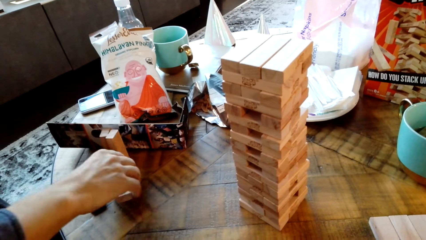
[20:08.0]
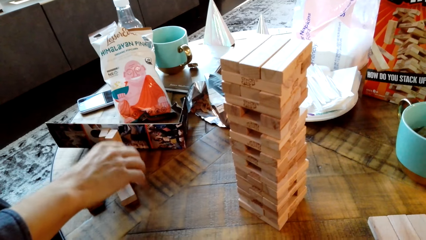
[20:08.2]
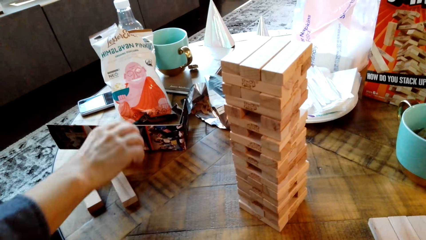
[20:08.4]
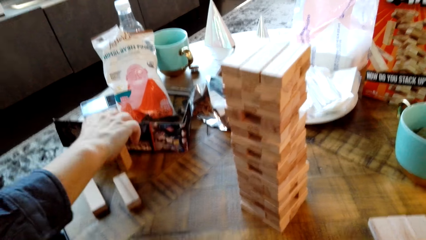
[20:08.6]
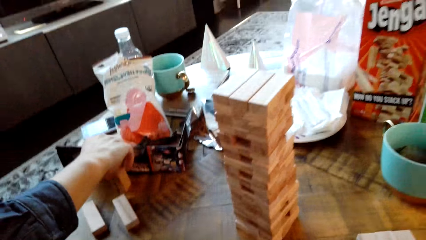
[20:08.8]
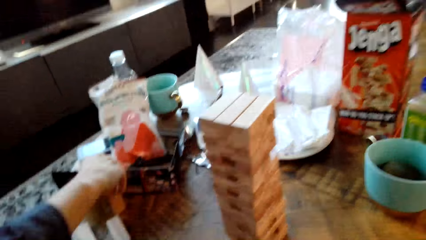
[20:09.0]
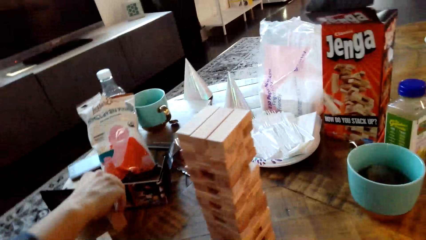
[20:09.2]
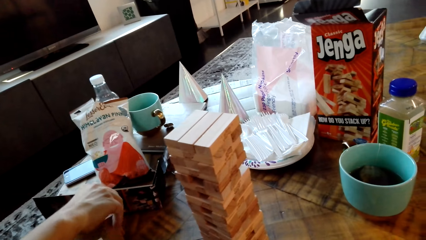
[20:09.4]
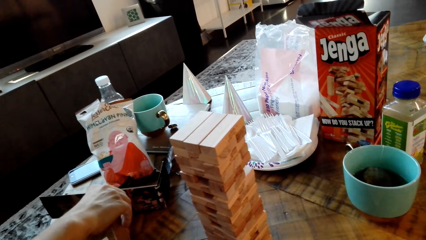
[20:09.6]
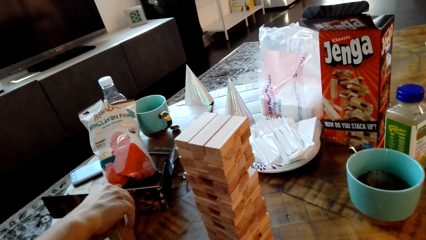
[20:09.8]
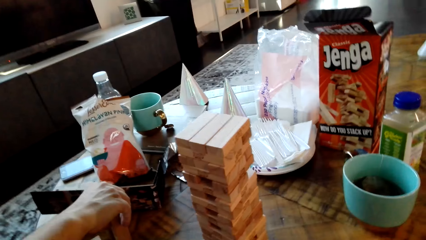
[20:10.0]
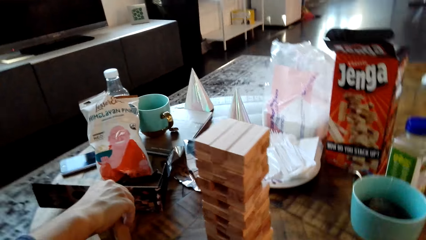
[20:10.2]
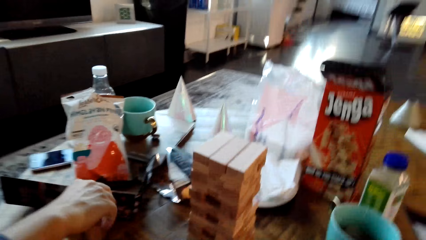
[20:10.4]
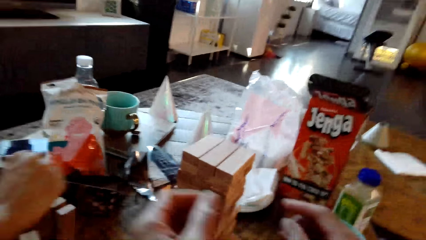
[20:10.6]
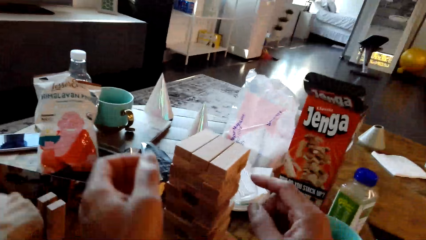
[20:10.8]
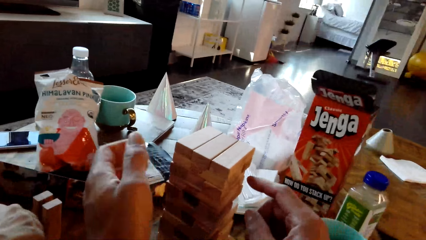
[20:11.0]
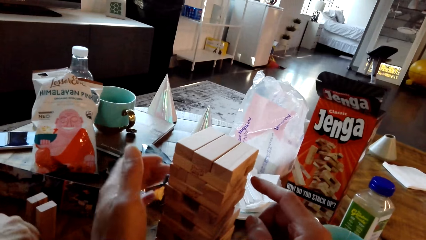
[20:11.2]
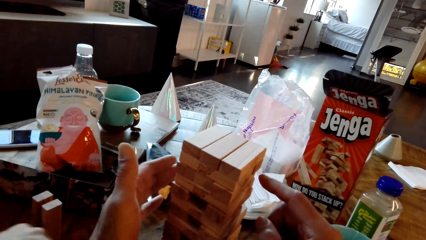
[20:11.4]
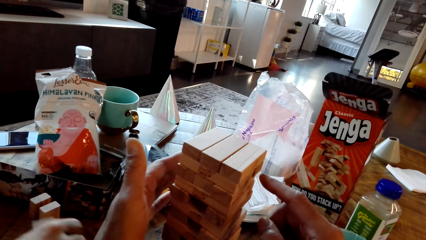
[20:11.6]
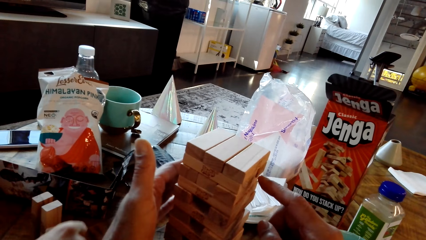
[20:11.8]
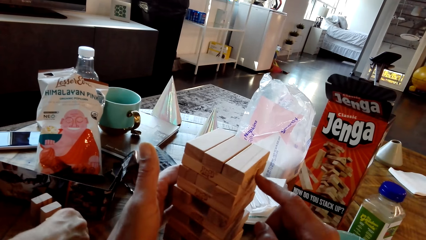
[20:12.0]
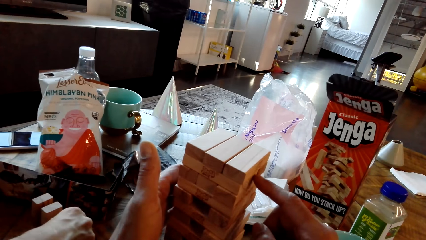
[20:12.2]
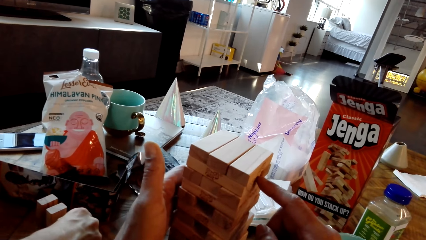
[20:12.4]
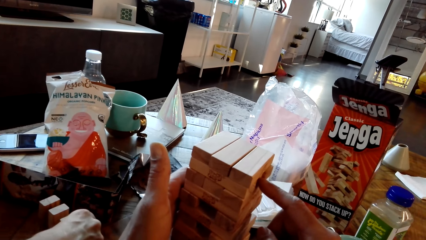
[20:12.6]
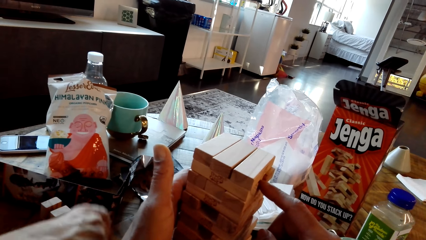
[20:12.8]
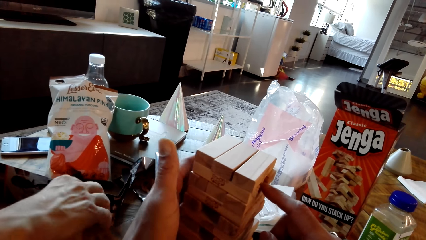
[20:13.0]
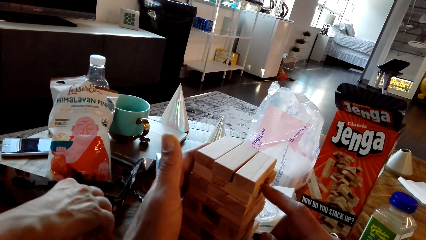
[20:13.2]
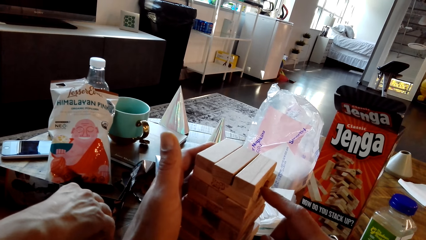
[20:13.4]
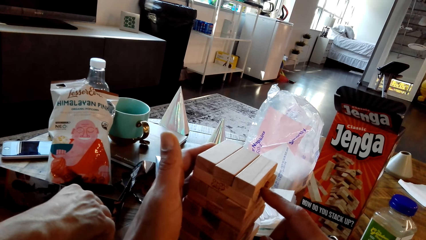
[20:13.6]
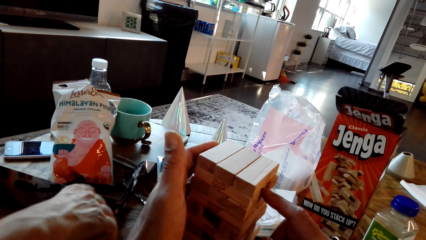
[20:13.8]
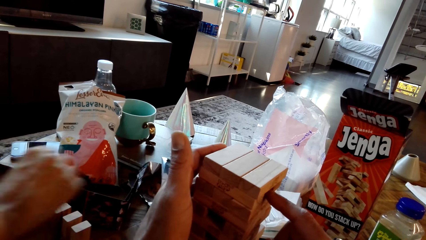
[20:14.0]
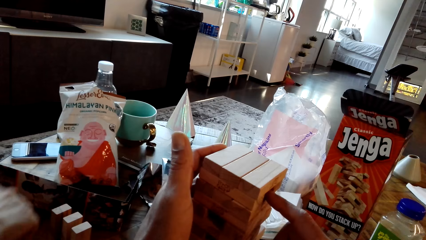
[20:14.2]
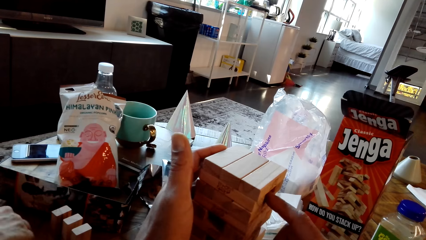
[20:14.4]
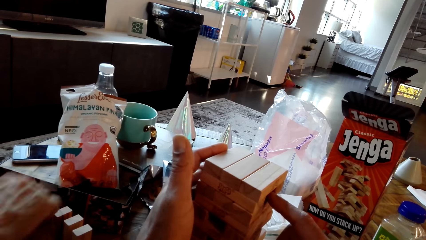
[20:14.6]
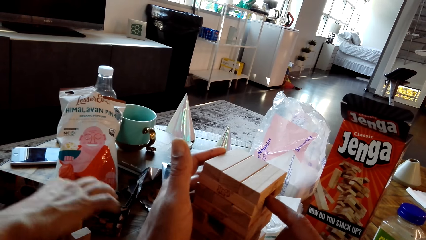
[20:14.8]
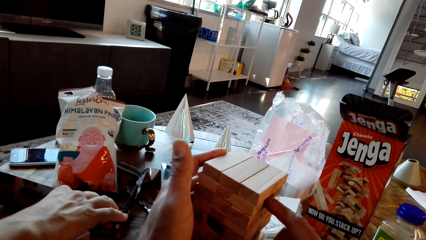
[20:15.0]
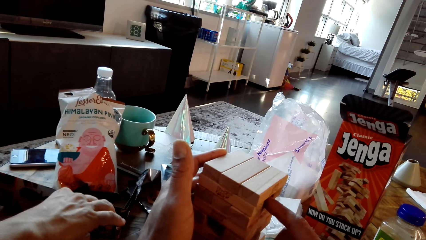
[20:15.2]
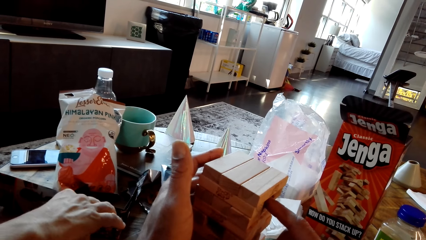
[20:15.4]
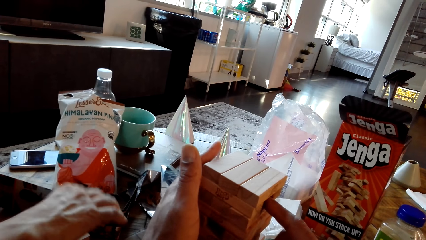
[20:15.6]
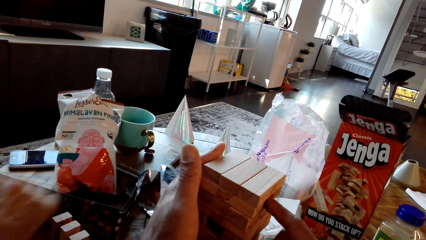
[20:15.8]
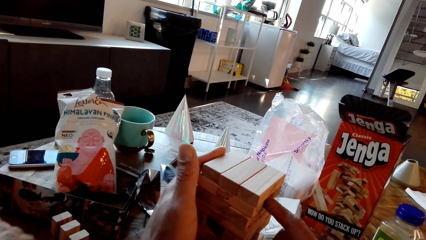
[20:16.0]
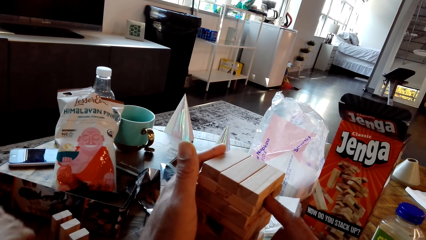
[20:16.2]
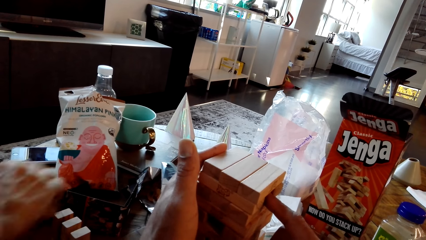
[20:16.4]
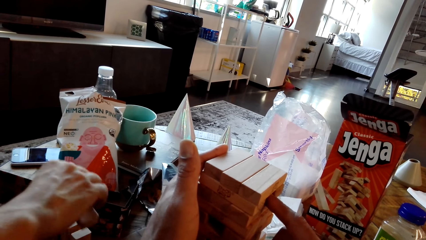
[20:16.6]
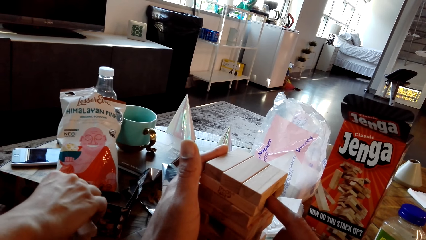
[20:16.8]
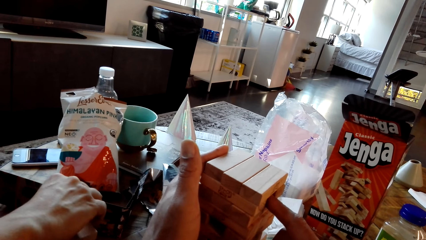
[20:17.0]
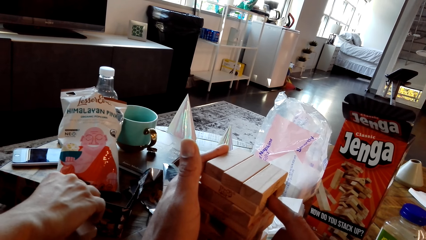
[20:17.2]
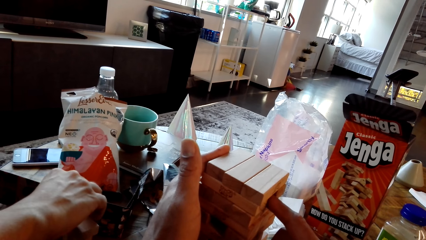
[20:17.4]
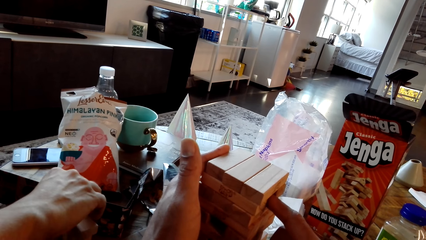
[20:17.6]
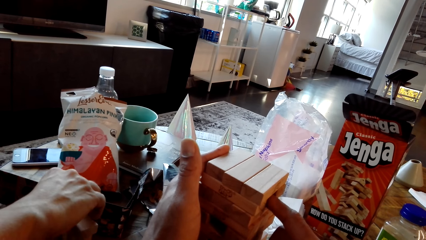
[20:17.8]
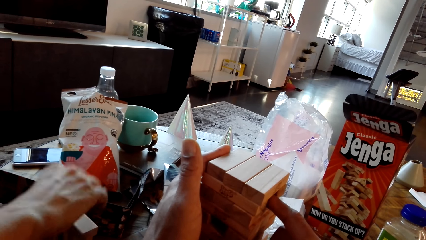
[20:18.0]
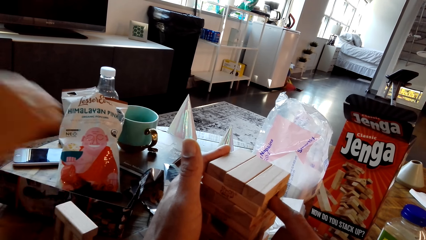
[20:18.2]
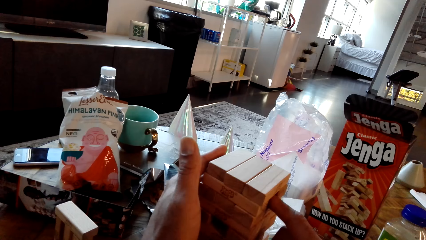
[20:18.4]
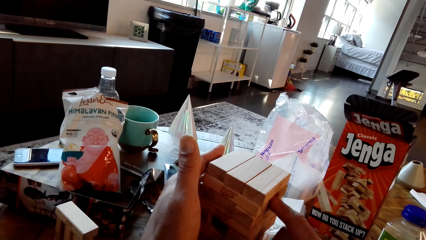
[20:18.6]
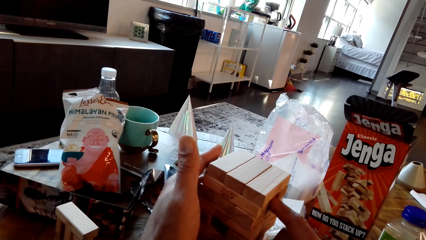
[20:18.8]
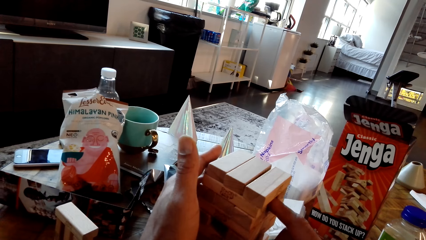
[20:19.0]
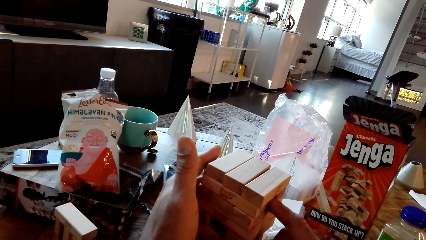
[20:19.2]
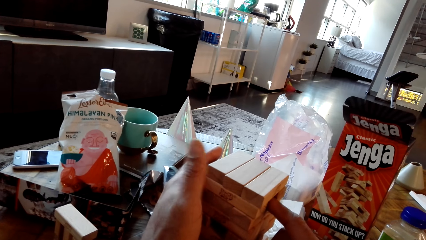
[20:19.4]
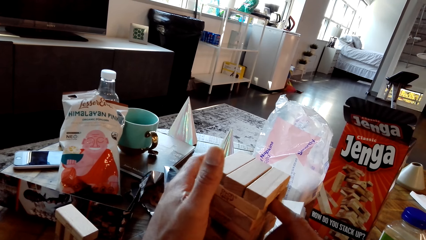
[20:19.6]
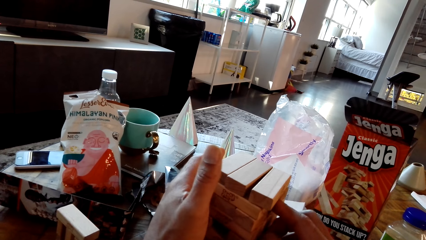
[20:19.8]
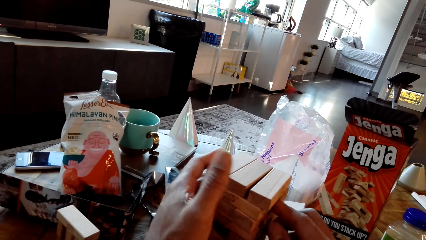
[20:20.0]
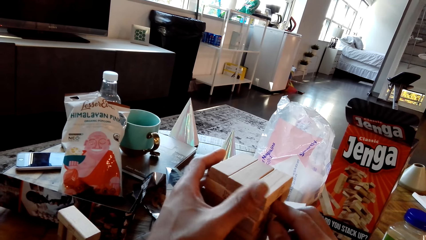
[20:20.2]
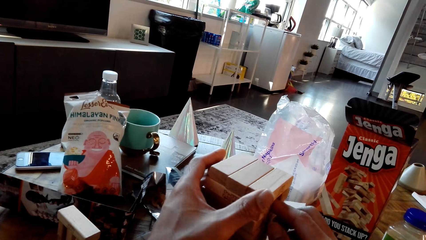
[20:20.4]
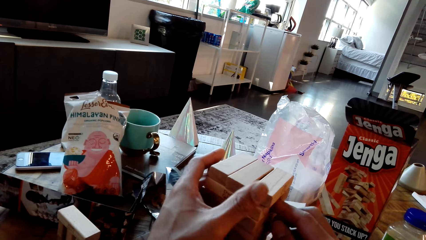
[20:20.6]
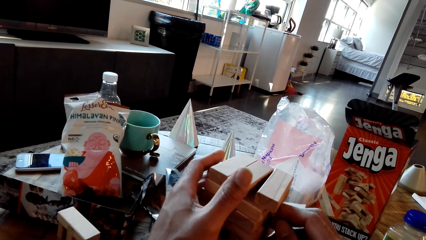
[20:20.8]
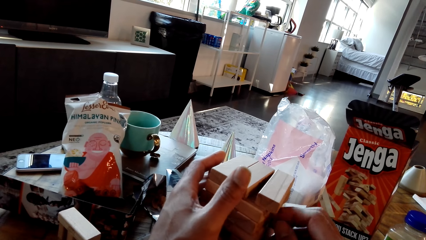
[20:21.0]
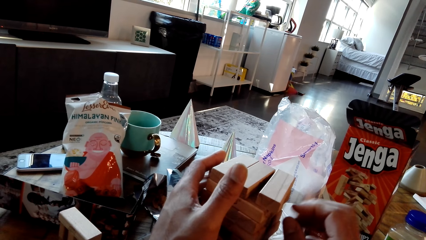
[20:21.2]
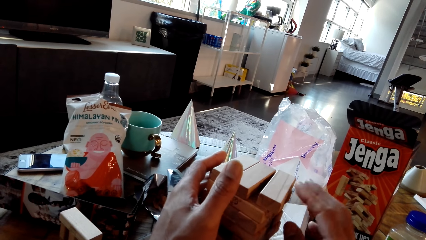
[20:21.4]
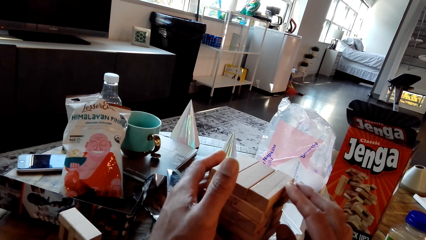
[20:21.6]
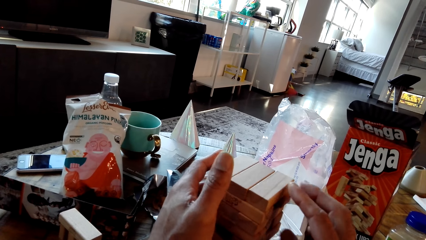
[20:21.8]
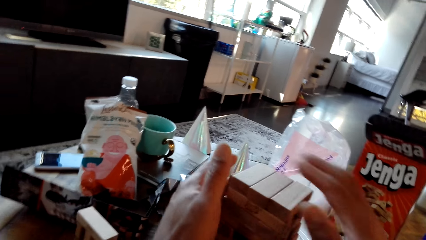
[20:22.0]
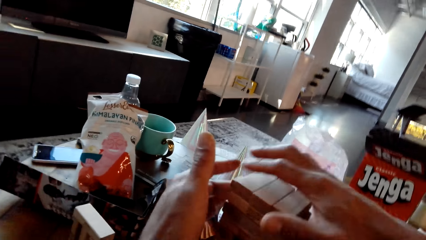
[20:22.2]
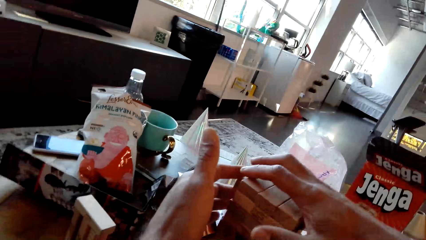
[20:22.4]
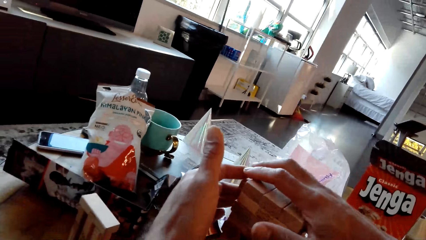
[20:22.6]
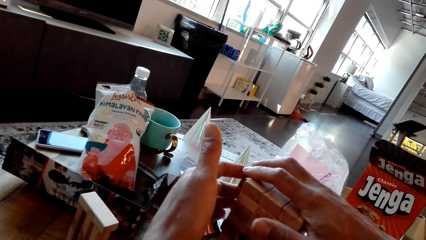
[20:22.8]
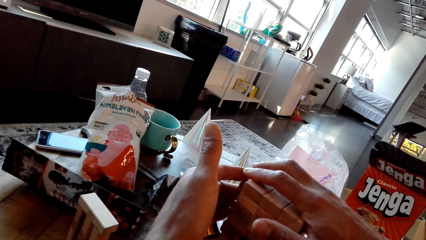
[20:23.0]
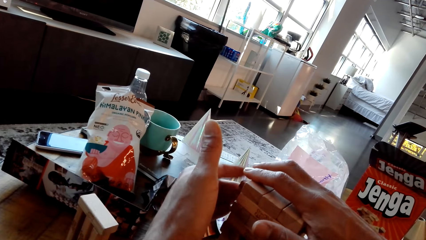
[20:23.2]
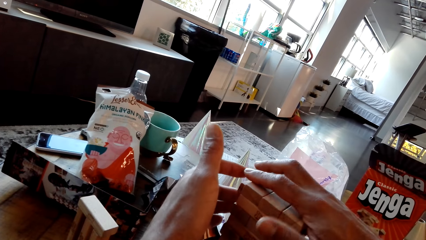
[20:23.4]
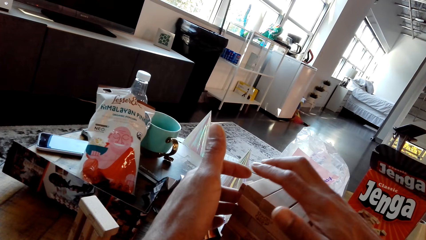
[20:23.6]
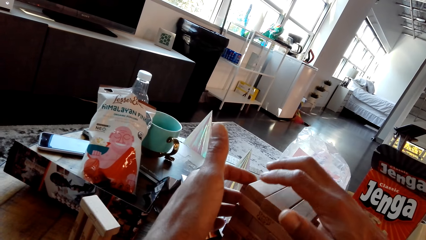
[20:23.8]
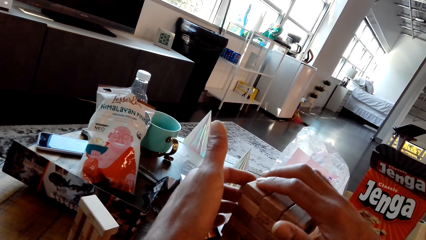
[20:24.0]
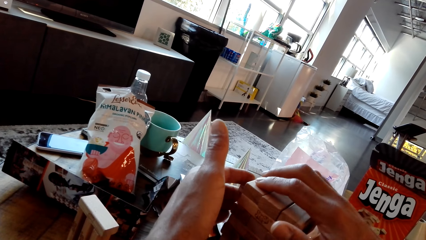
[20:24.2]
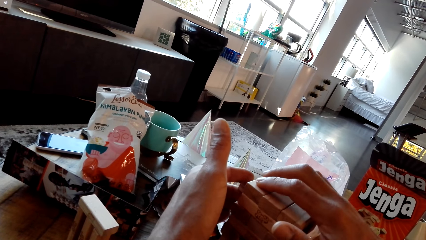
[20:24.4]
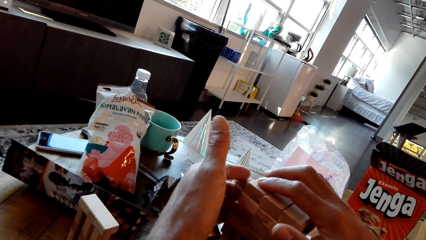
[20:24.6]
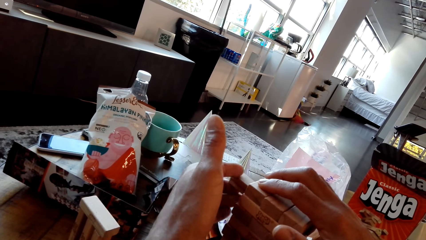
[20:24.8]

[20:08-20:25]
A man drops a wood. The camera wearer holds something on the table. They push a wood.
